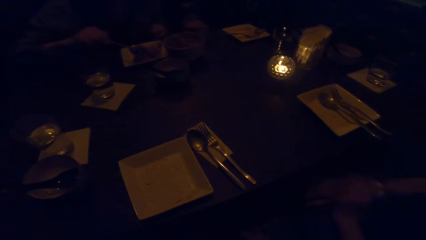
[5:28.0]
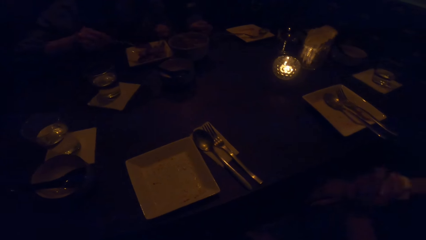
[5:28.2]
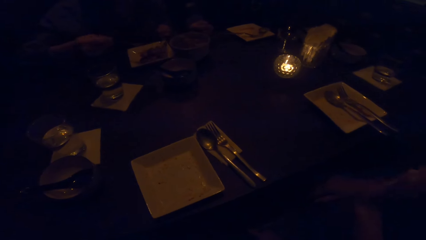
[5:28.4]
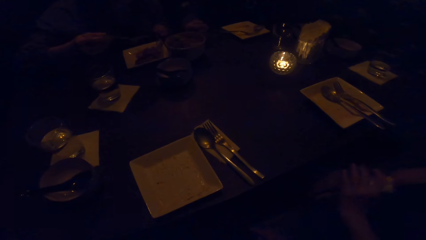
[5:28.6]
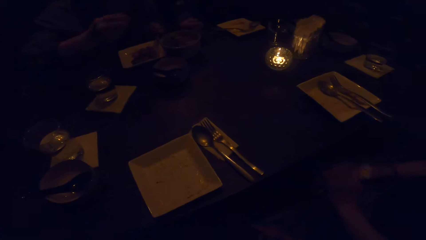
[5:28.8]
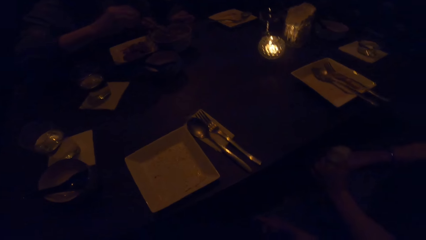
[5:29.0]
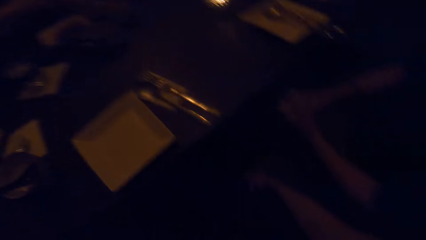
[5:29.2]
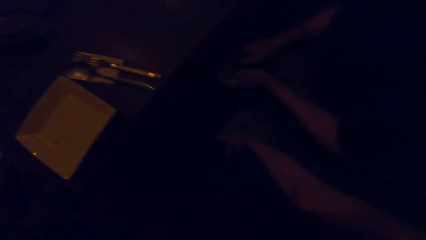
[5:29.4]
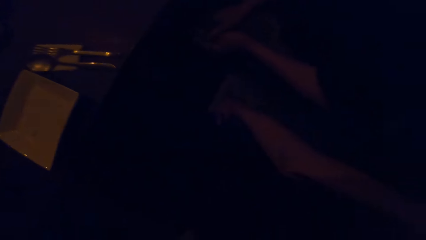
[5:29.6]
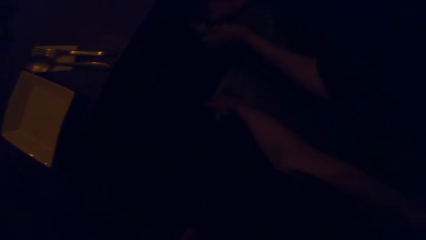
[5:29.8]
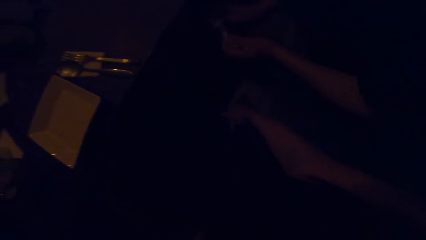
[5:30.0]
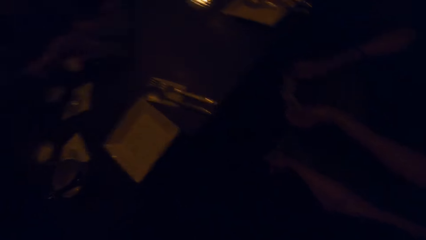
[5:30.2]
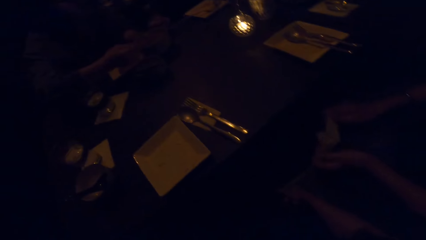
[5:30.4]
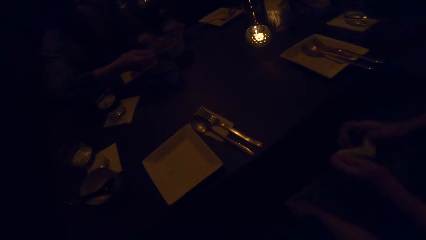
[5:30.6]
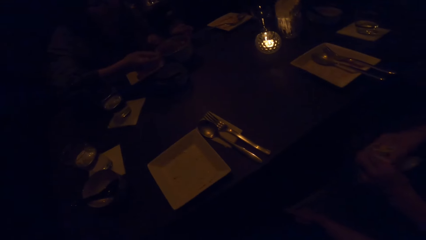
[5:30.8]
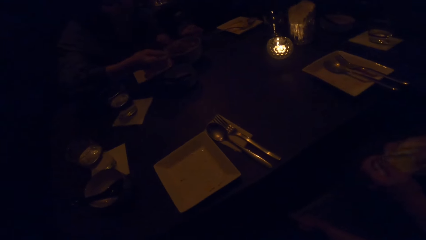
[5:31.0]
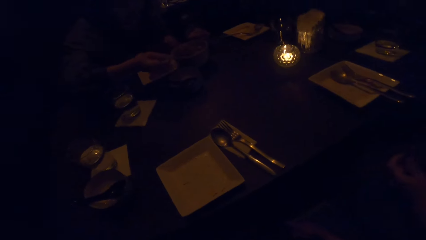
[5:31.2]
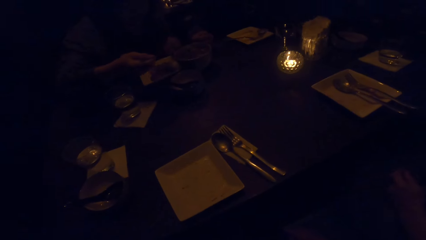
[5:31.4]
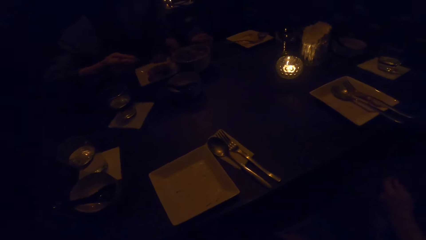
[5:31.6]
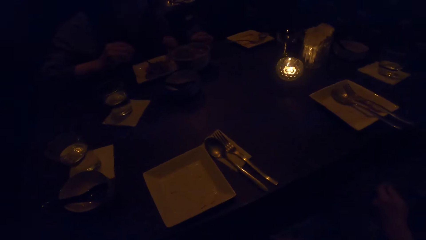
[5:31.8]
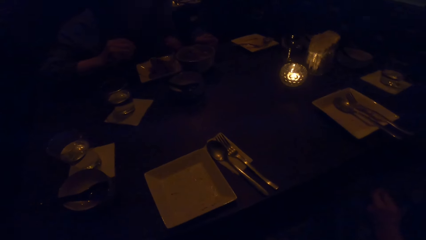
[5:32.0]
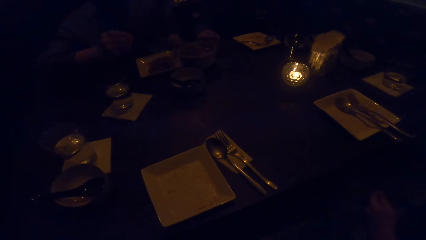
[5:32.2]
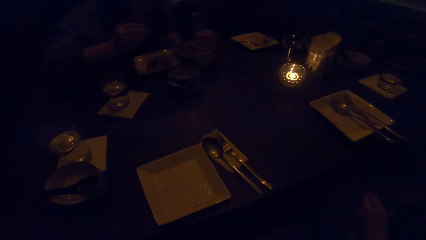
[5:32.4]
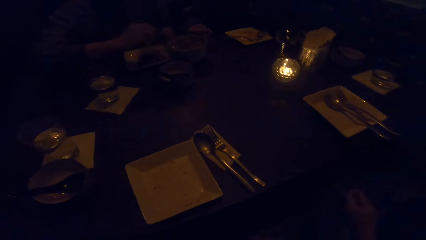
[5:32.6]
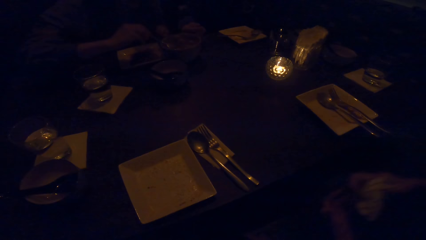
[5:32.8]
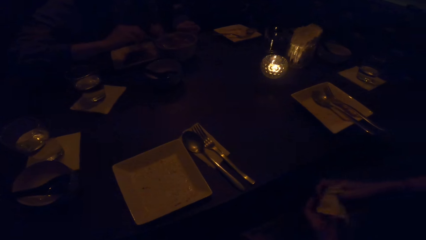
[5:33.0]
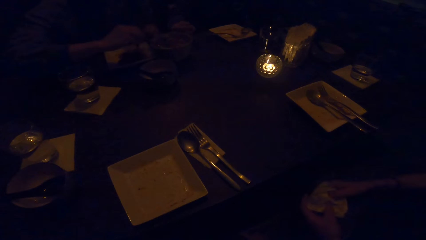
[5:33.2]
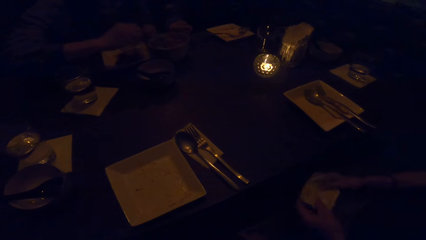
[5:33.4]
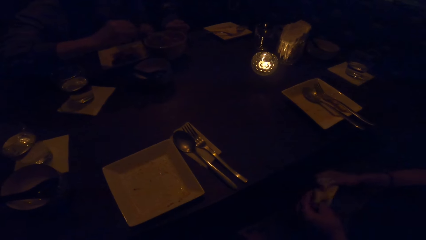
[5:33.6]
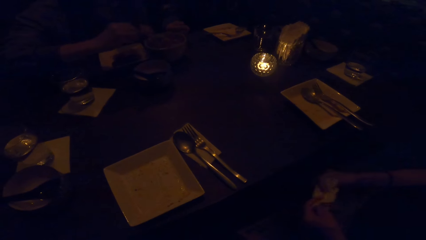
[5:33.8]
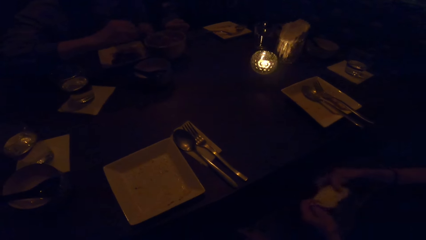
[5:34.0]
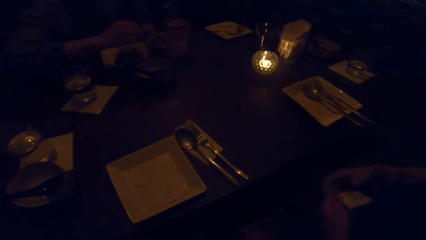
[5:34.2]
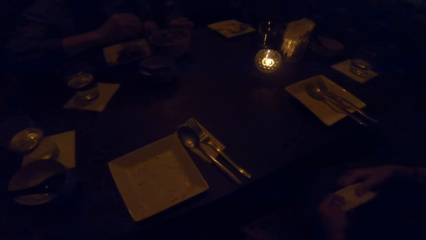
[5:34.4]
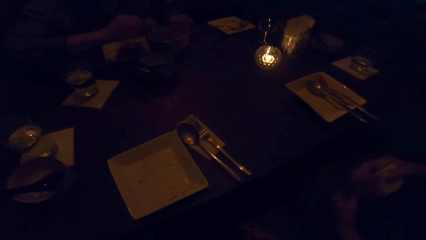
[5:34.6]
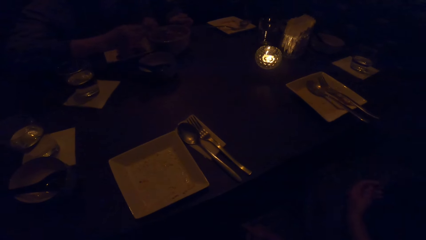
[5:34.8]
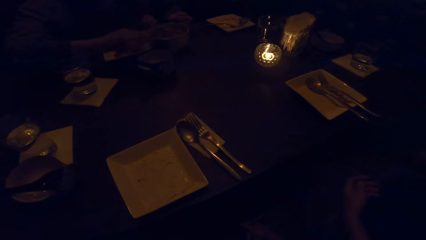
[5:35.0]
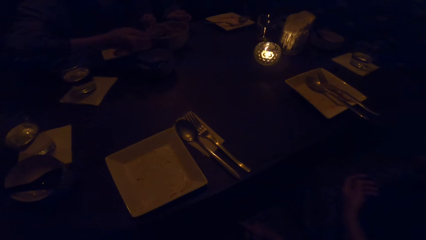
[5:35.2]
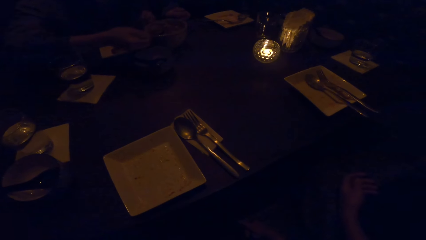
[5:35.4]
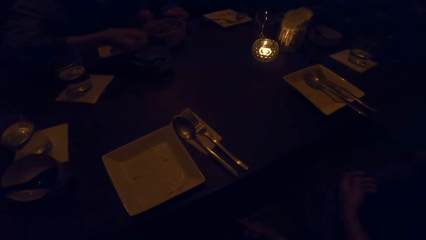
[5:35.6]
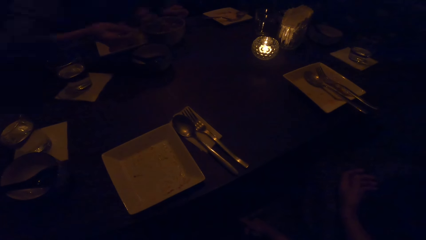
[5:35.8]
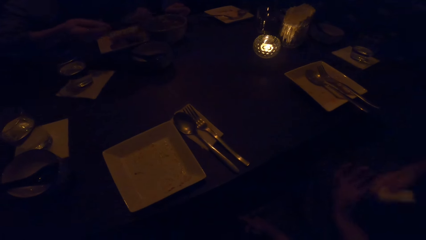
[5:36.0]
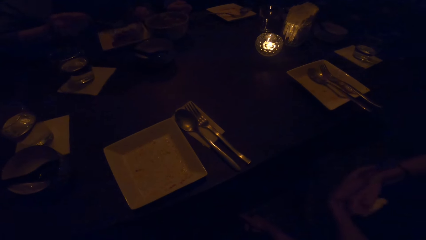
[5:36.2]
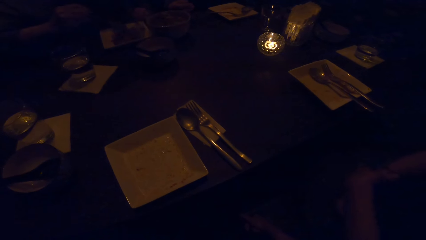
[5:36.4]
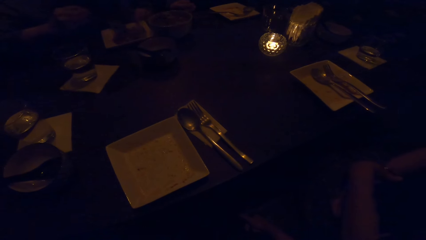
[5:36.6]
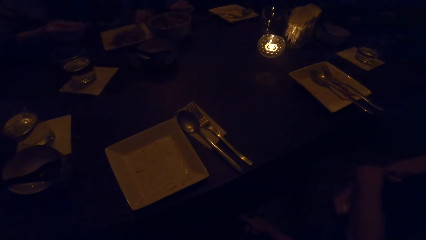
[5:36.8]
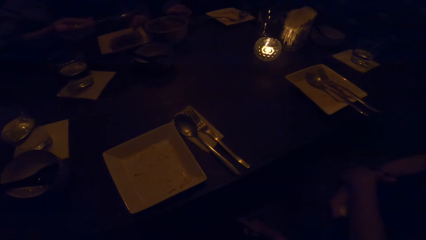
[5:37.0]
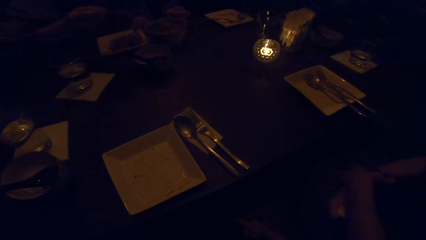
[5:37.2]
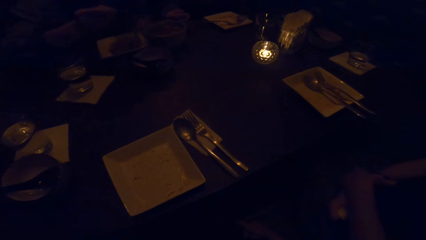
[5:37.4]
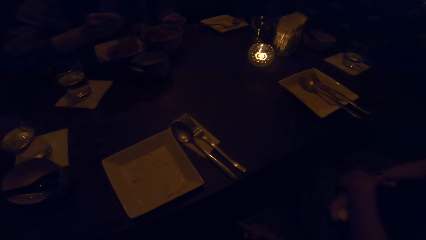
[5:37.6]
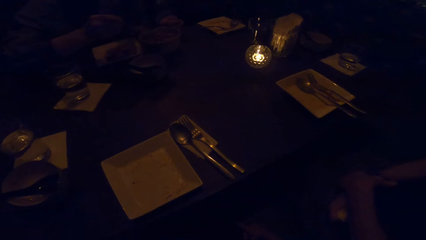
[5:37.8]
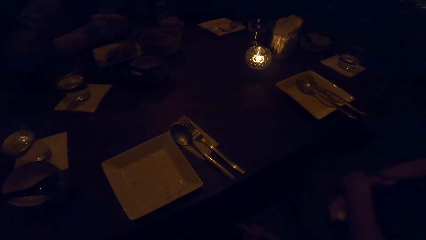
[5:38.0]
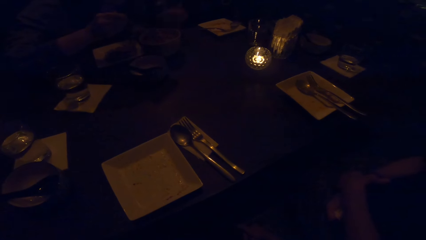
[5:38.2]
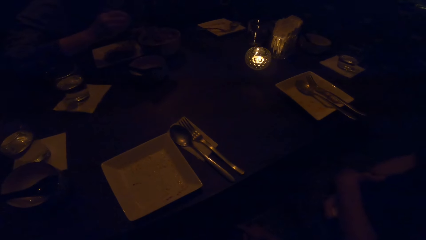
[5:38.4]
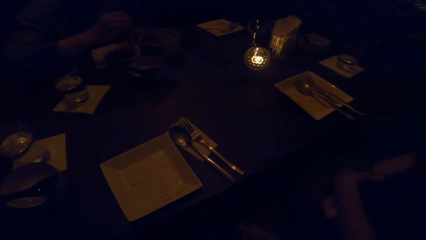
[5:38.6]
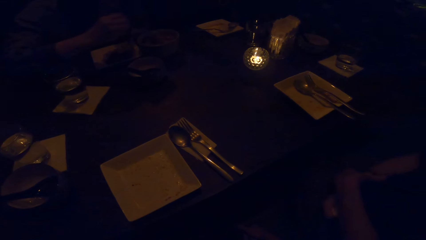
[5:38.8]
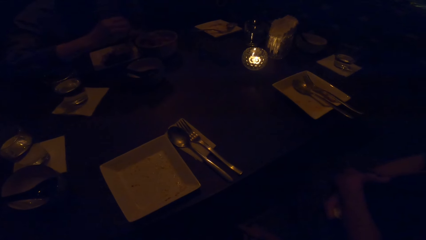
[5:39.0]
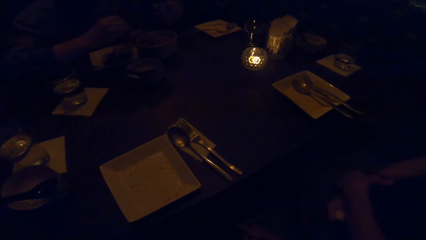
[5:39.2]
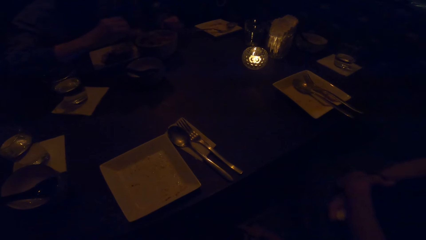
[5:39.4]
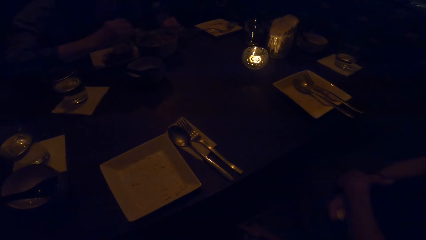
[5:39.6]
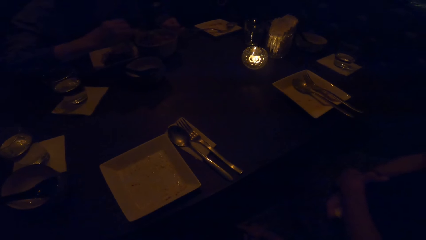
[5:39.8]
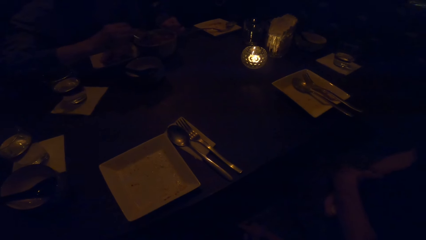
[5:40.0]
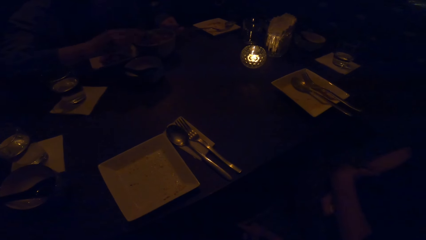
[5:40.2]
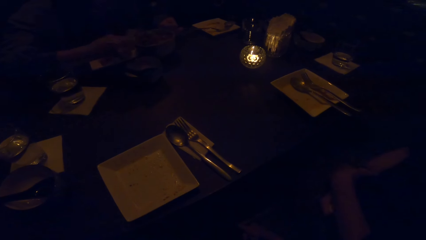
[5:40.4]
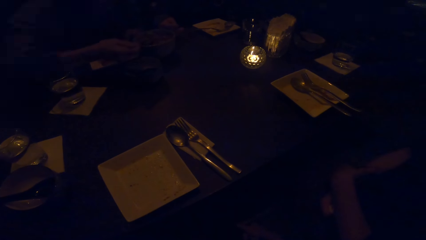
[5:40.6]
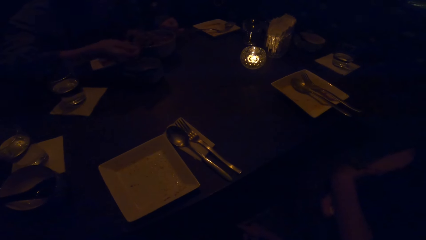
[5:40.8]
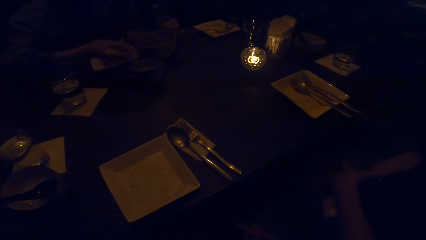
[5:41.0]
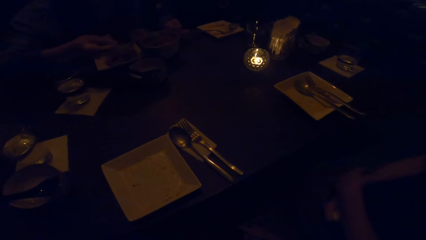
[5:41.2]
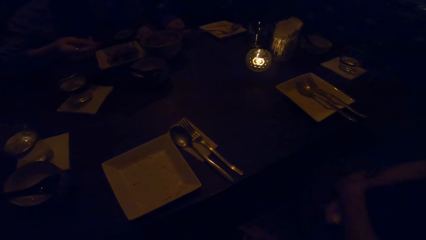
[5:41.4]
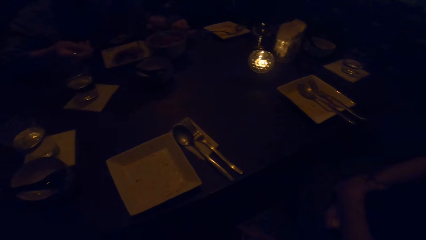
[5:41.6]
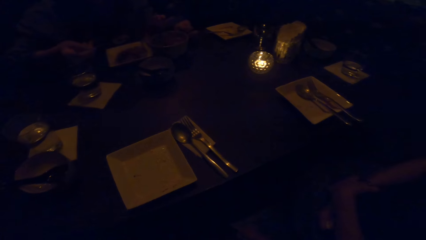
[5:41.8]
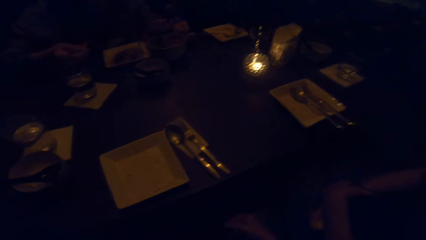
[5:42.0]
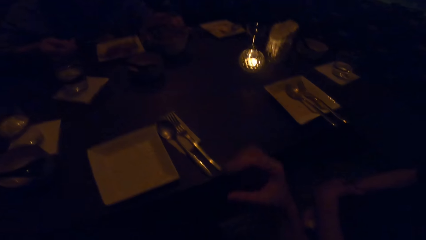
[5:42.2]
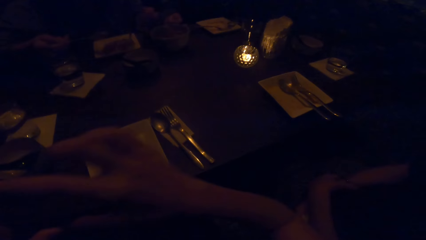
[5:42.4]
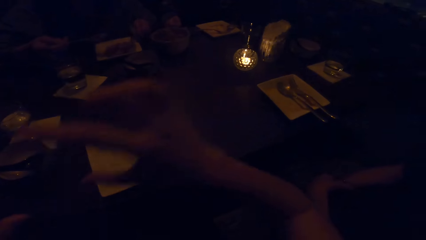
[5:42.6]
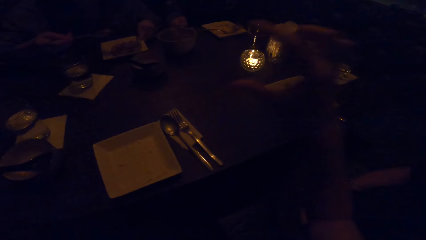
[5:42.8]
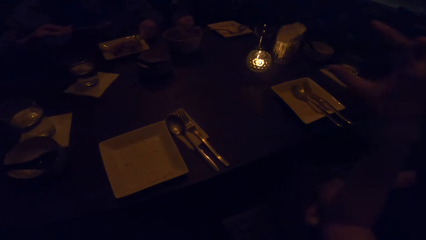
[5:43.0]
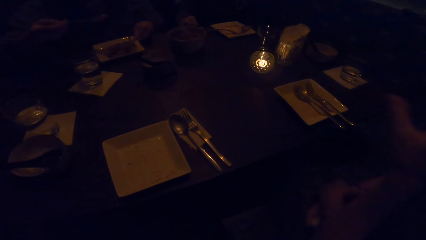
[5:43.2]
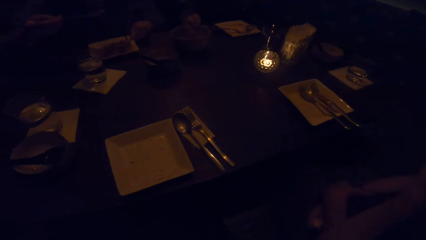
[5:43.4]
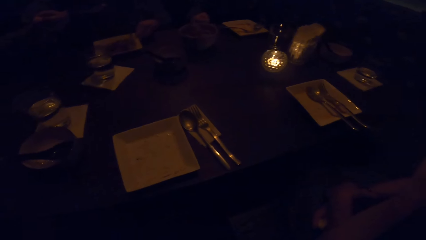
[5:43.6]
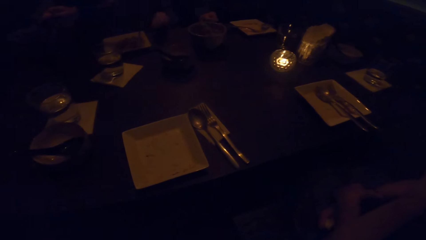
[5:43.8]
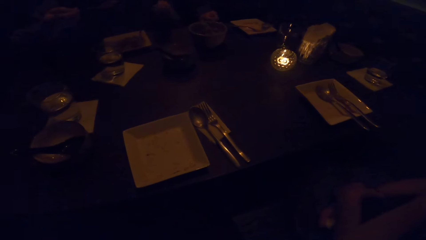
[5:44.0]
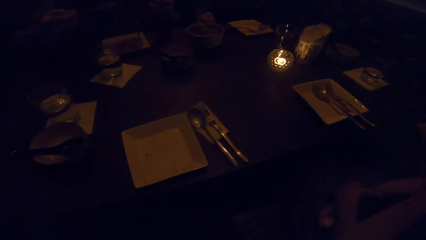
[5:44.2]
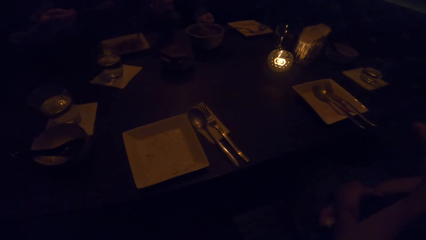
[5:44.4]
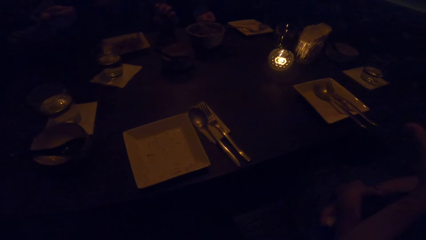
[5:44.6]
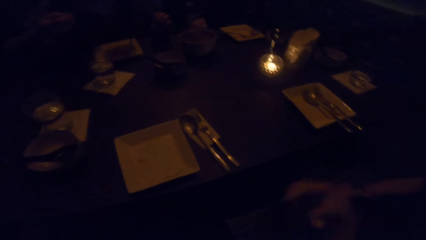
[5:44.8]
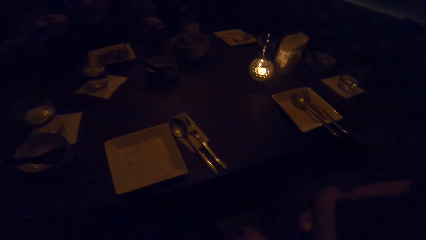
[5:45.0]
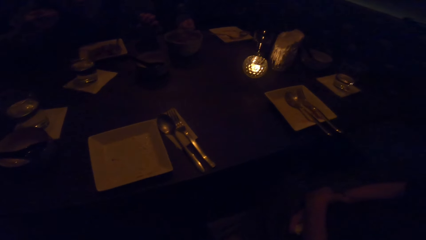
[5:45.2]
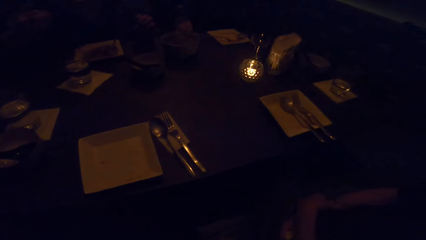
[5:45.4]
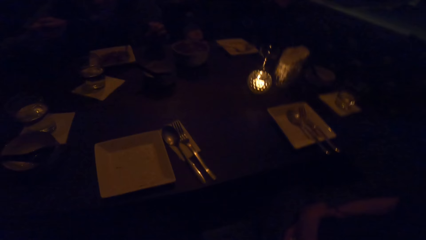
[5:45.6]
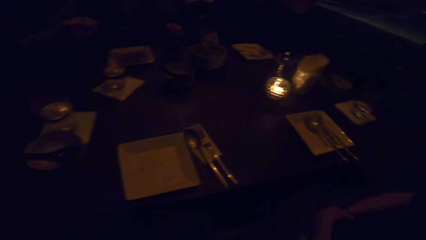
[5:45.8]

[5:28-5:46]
A man takes sauce from the bowl with the spoon. A woman wipes hands. The man puts the sauce on the plate. The man takes sauce from the bowl with the spoon. Another woman folds a small napkin with both hands. The man puts the sauce on the plate. The man takes sauce from the bowl with the spoon. The camera wearer looks around. The man moves the bowl of sauce on the table. The camera wearer interacts with the man. They look around. The man moves the plate with food.
